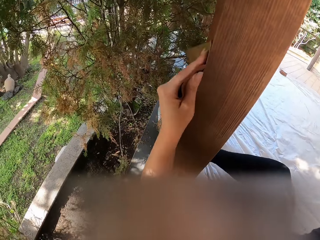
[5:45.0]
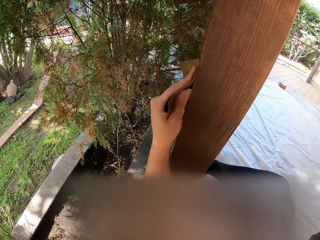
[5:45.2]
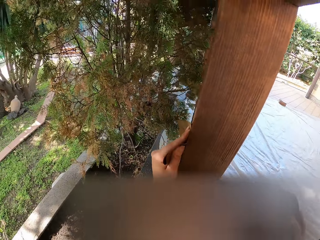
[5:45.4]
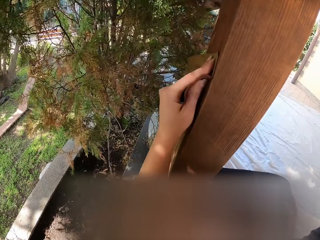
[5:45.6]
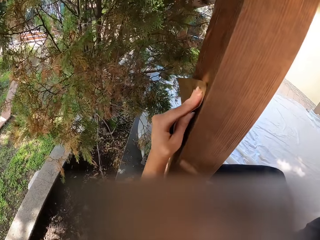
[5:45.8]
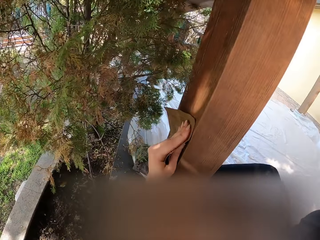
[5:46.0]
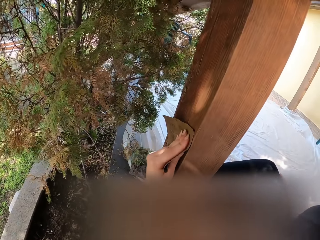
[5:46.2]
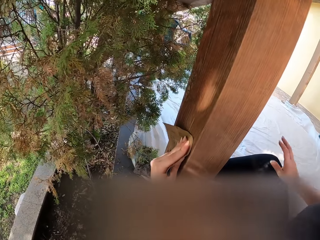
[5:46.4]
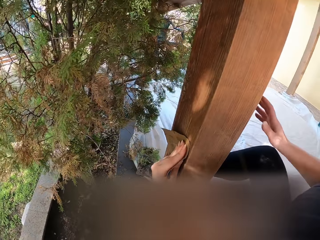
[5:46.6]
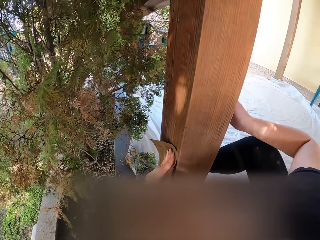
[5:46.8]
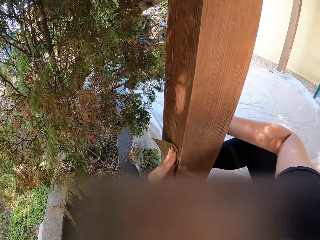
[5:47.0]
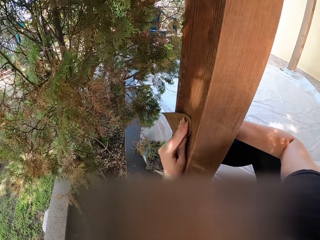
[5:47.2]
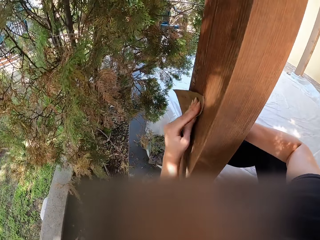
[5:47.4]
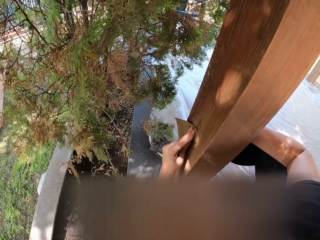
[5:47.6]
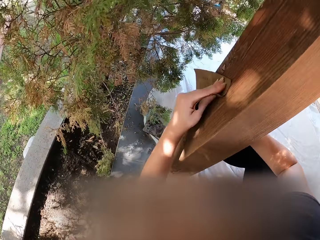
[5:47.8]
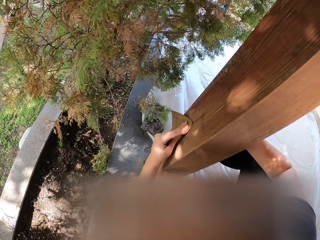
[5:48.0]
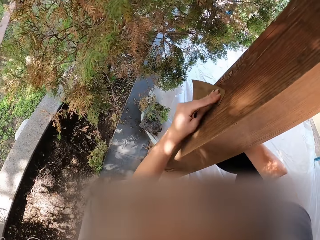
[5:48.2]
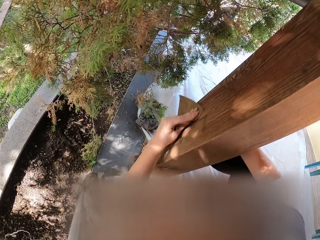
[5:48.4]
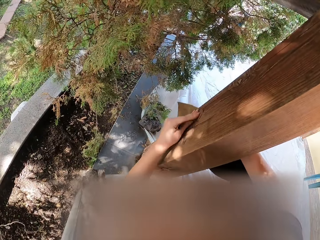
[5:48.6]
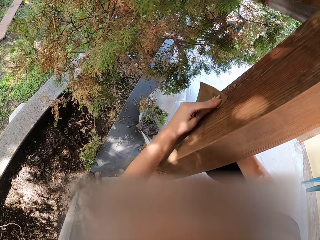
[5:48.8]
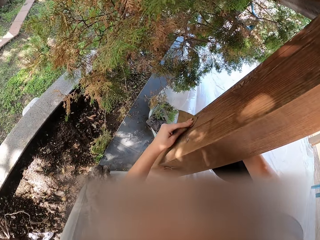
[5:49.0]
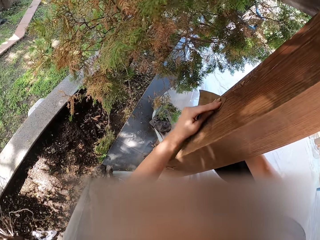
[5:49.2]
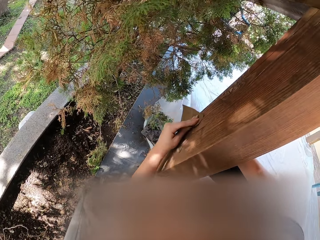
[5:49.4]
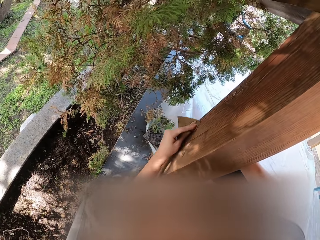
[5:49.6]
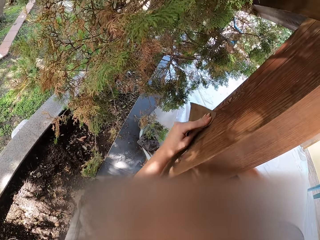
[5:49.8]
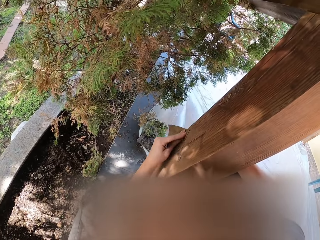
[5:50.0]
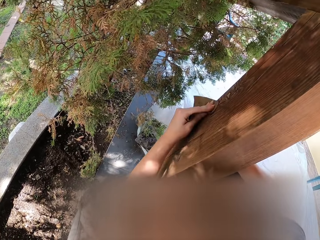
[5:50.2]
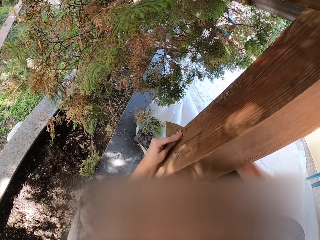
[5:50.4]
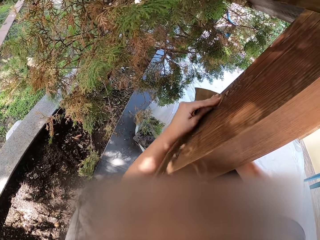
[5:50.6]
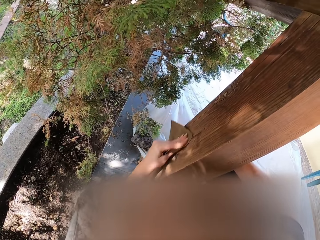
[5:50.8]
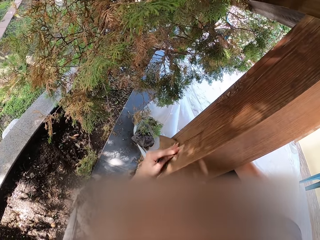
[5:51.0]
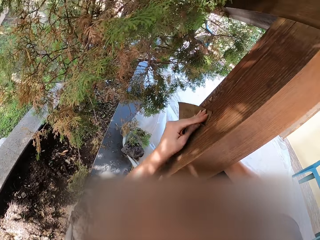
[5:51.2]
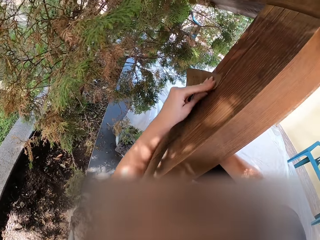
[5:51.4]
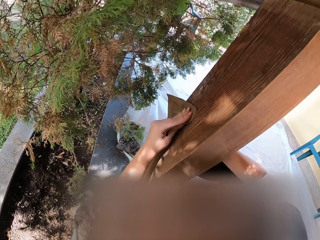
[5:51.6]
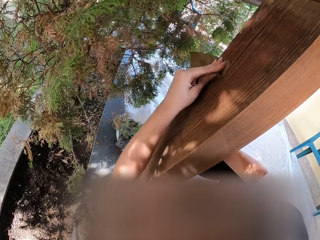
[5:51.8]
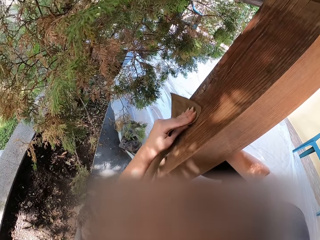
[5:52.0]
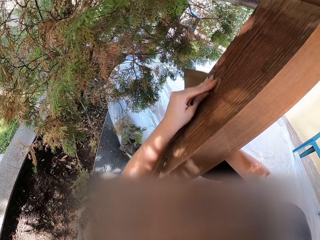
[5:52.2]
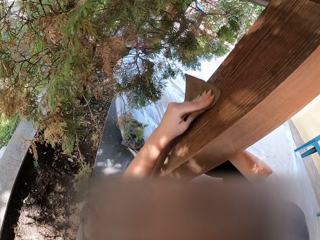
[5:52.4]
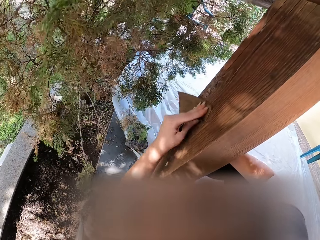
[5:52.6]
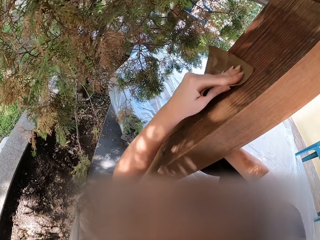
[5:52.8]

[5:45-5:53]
The camera wearer holds the wood with the right hand. They smoothen the wood.

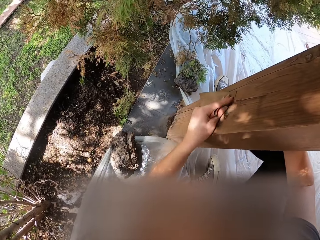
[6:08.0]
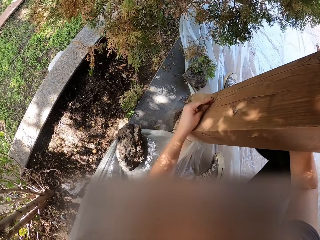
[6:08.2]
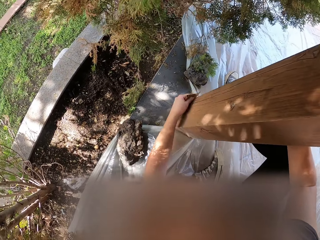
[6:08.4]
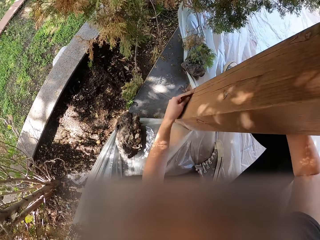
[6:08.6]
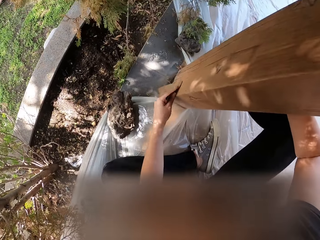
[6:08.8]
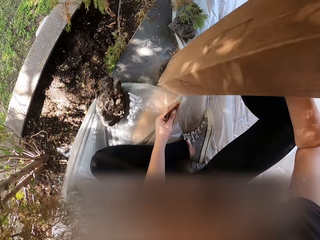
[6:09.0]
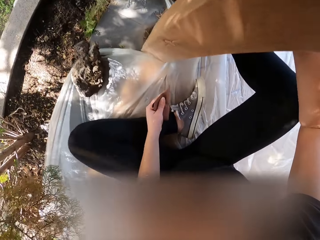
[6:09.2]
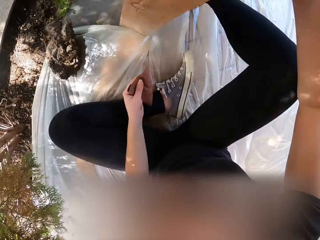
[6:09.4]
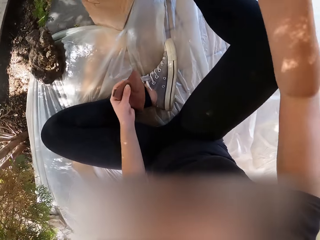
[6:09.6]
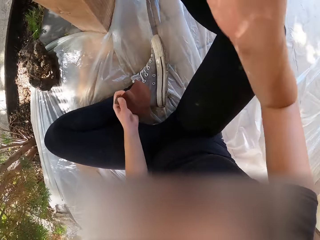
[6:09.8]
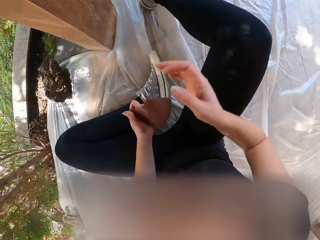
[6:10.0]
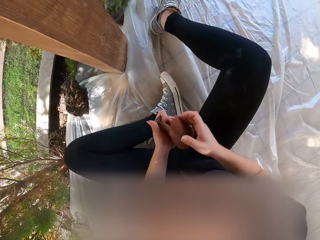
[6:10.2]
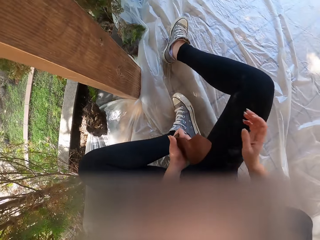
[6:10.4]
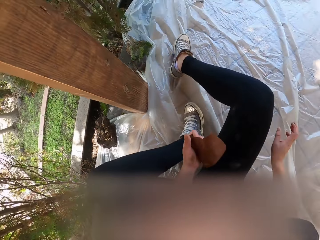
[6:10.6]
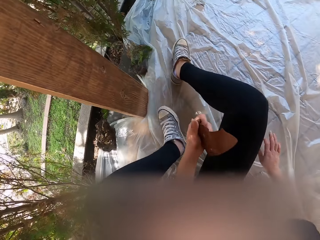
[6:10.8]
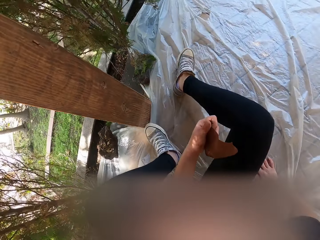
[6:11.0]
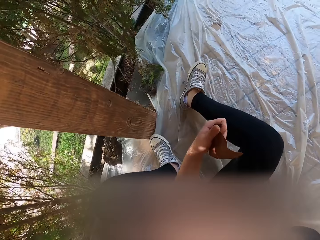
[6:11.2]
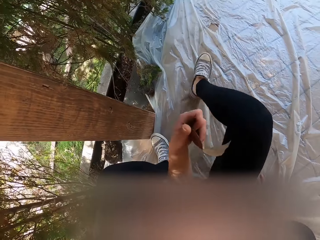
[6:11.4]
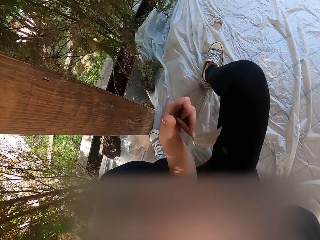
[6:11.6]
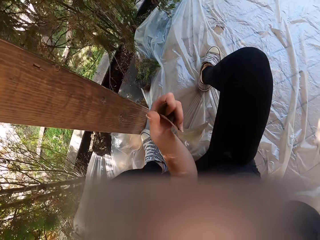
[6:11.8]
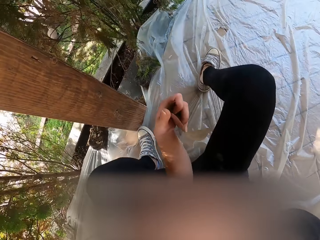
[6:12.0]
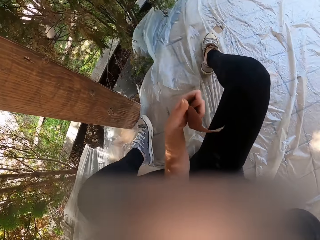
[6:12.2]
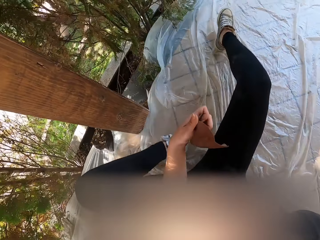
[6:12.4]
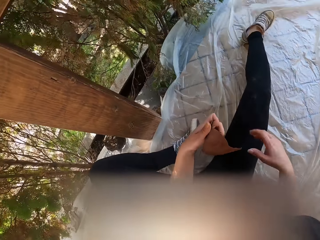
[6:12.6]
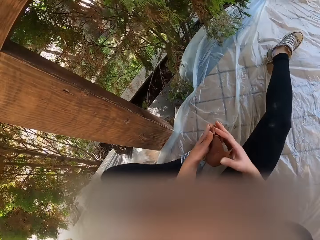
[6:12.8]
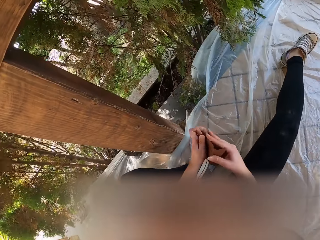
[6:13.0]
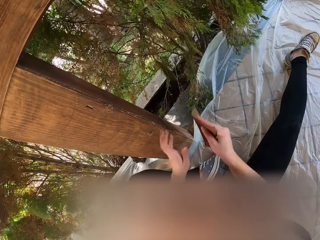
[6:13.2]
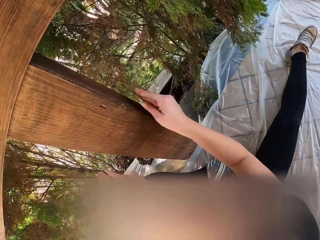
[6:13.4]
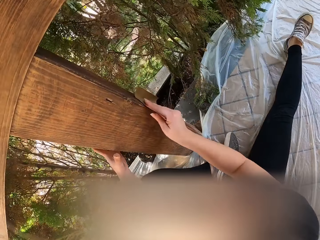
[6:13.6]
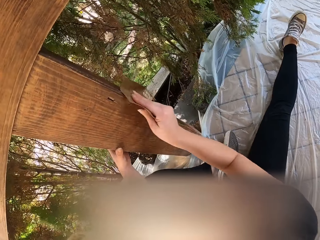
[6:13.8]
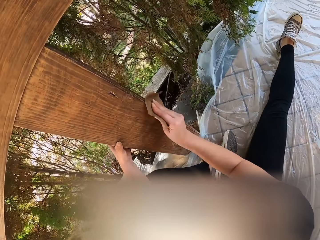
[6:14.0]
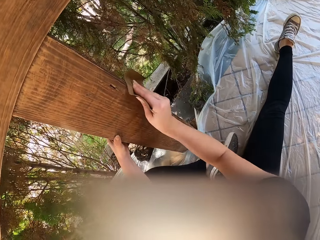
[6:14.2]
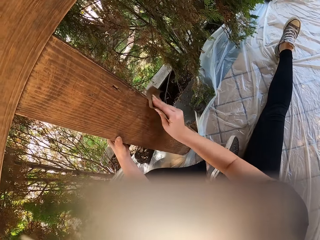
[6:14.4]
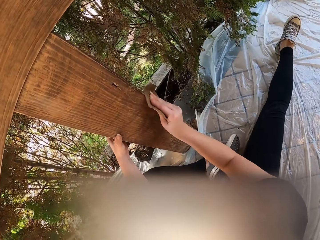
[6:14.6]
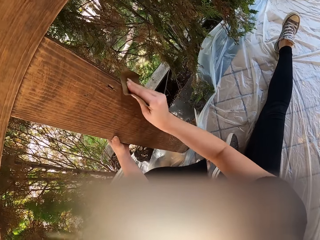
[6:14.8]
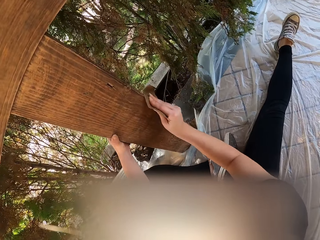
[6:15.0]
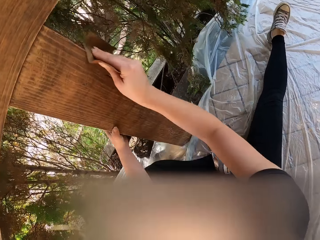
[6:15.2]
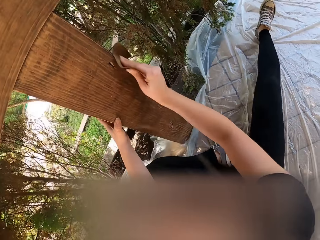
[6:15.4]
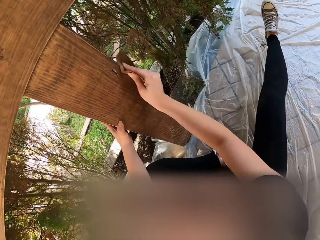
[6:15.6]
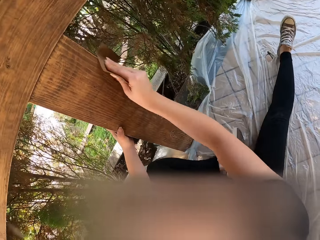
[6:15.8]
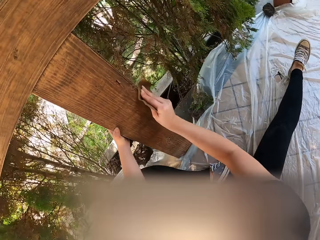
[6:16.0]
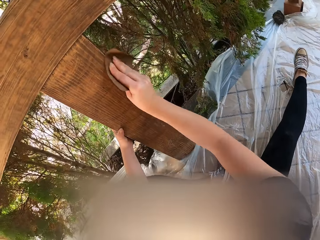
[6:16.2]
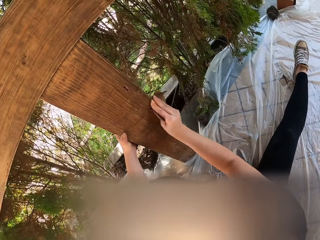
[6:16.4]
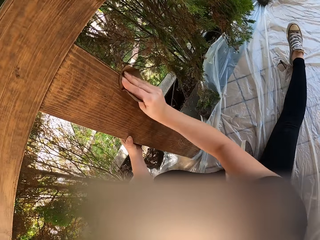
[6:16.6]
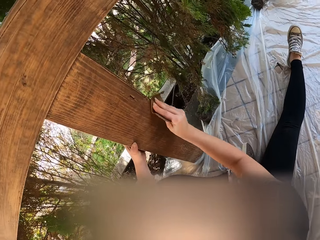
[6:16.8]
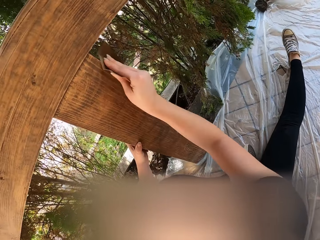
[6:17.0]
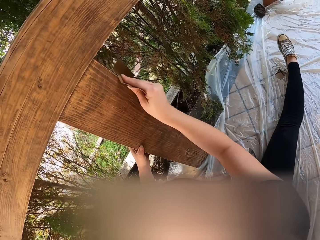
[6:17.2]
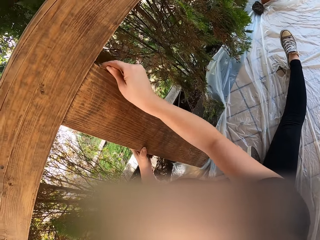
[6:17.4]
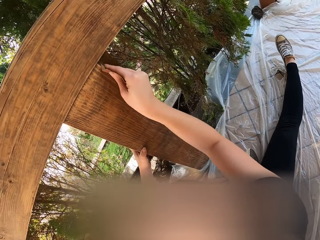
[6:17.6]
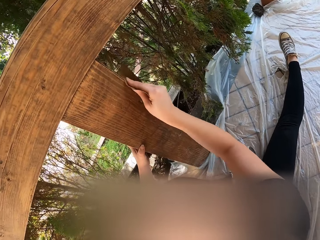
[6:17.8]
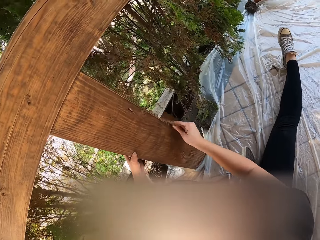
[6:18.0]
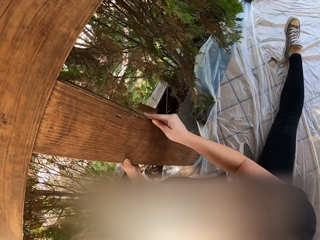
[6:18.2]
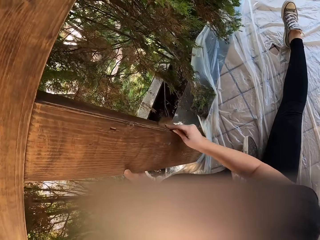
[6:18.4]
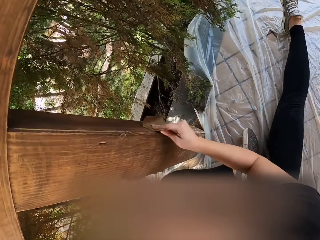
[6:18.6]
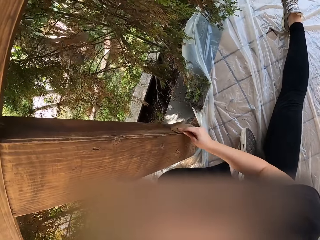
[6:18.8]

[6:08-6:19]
The camera wearer holds the sandpaper with the left hand. They put the hand on the floor. They move on the floor with the sandpaper. They hold the sandpaper with hands. They hold the sandpaper with the right hand. They hold the wood with the left hand. They clean the wood with the sandpaper. They smoothen the wood.

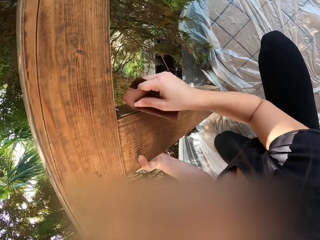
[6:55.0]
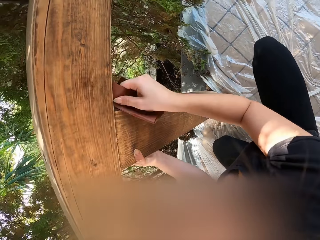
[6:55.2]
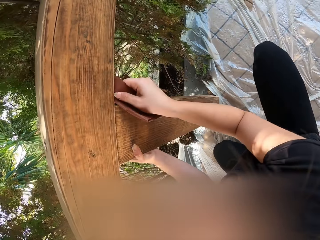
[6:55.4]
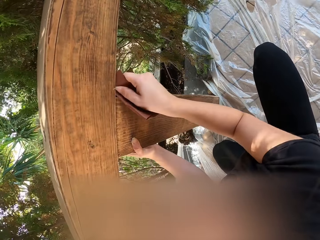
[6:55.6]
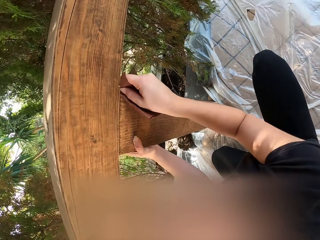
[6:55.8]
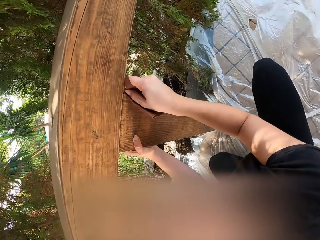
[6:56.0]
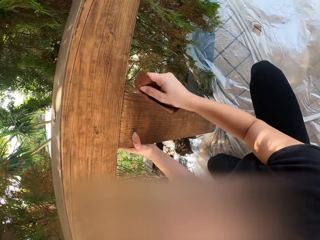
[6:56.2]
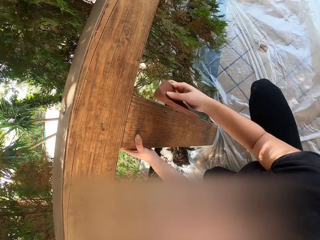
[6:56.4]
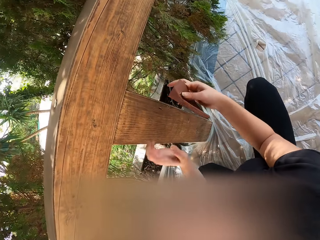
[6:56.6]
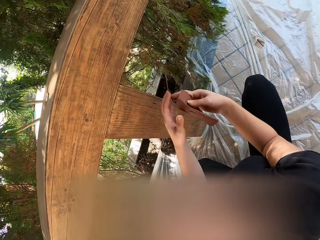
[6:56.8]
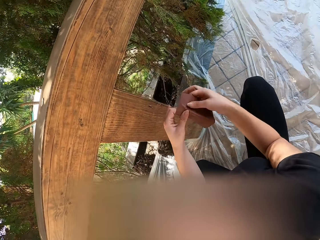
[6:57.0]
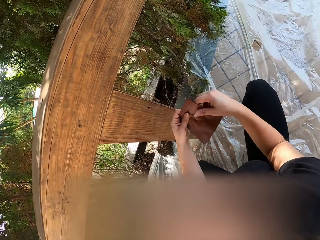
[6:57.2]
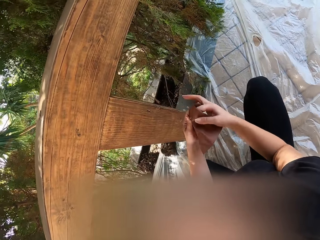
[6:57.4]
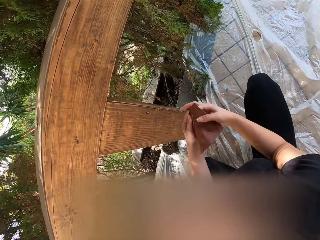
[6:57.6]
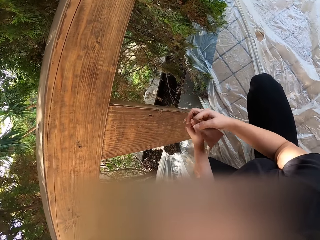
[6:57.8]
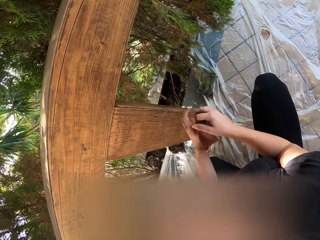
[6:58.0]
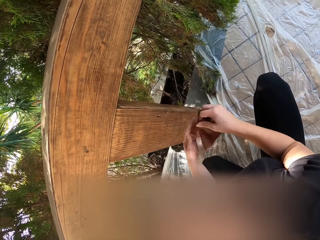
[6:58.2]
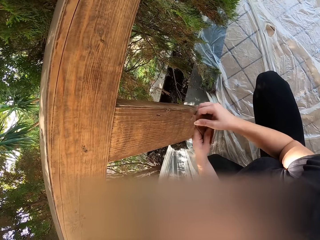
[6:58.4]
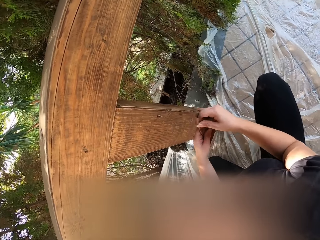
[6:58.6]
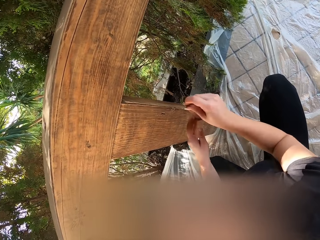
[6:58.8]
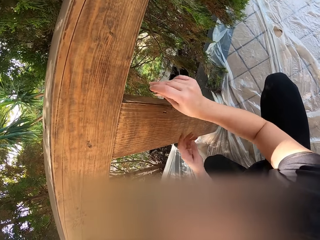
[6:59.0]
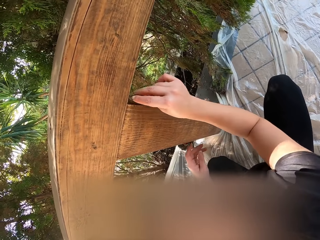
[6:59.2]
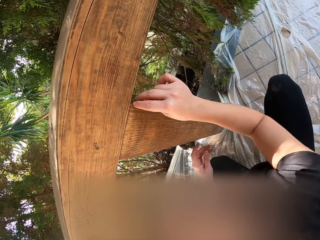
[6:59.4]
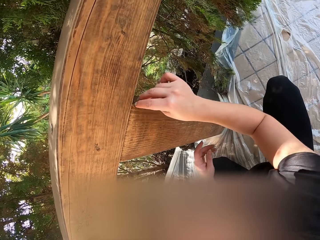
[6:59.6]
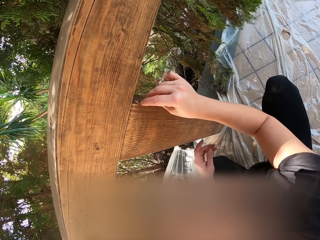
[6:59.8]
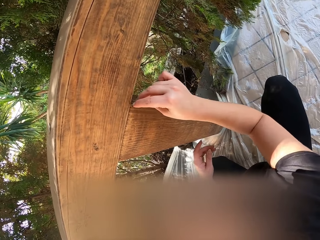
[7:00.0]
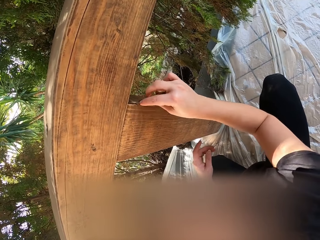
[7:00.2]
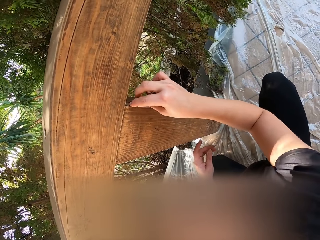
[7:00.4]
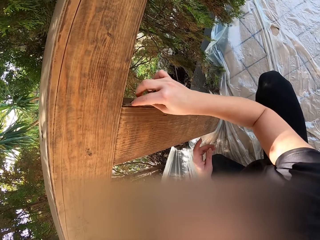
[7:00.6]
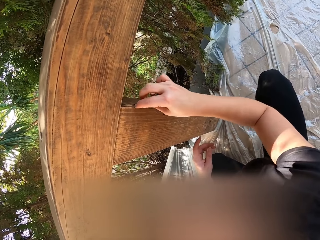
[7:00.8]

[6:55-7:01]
The camera wearer holds the sandpaper. They fold the sandpaper. They smoothen the wood.
